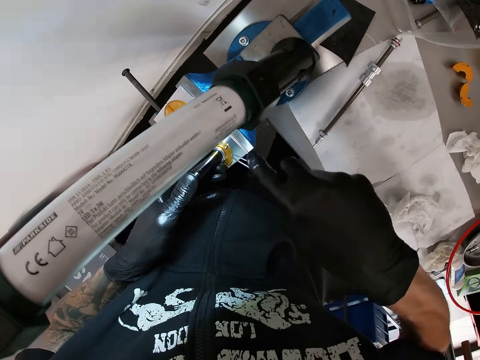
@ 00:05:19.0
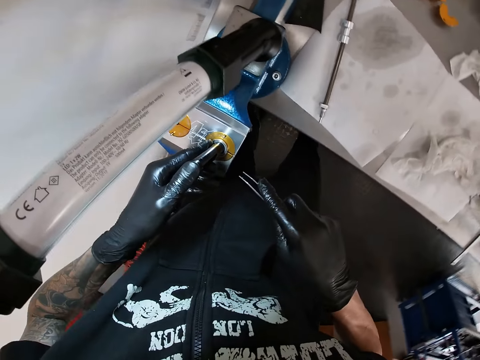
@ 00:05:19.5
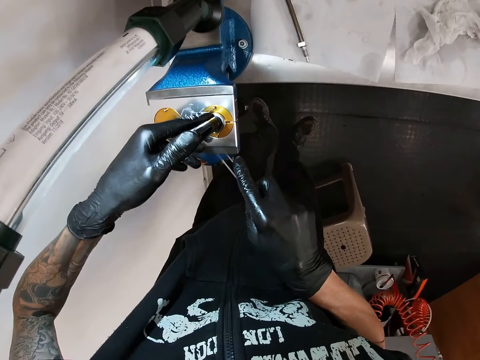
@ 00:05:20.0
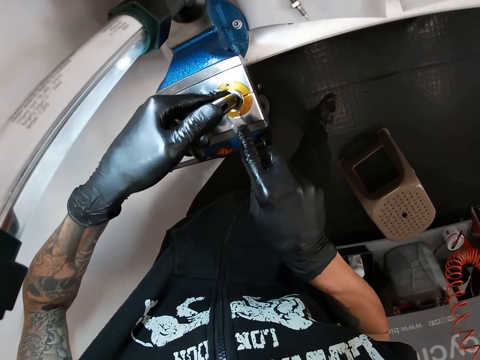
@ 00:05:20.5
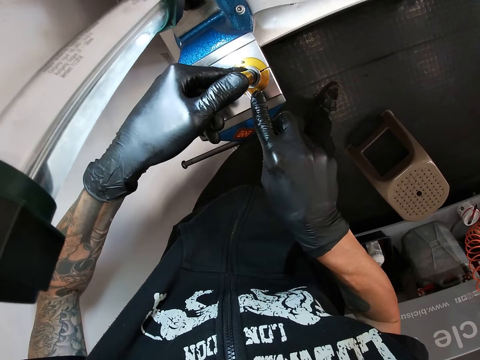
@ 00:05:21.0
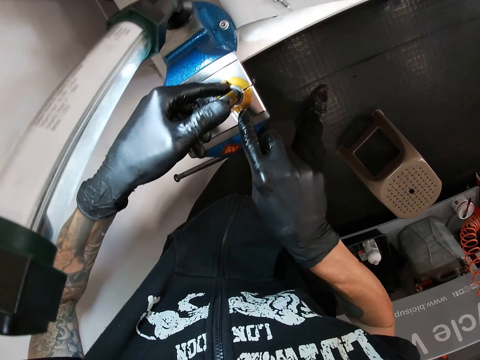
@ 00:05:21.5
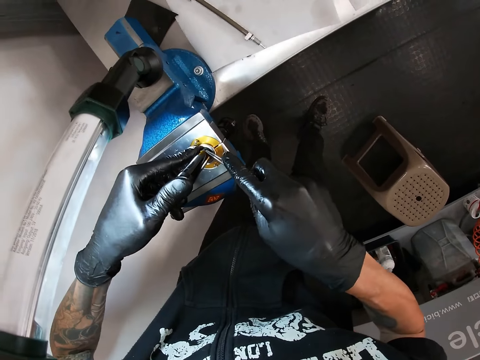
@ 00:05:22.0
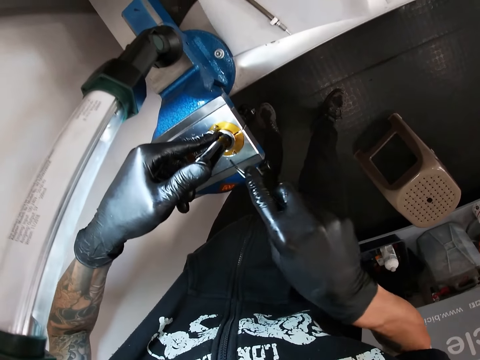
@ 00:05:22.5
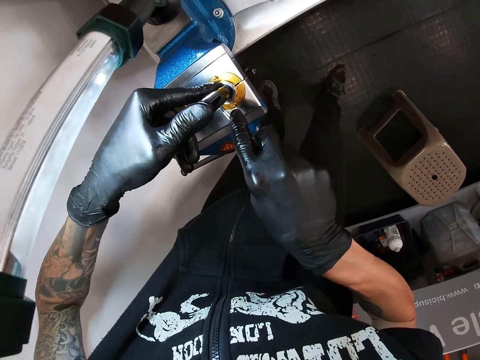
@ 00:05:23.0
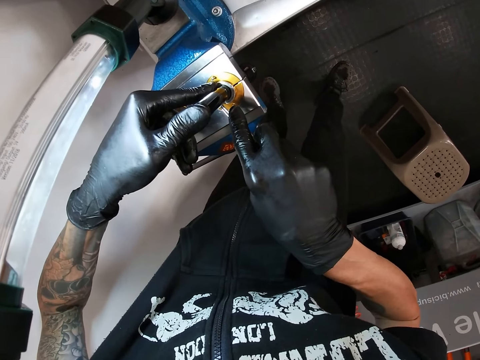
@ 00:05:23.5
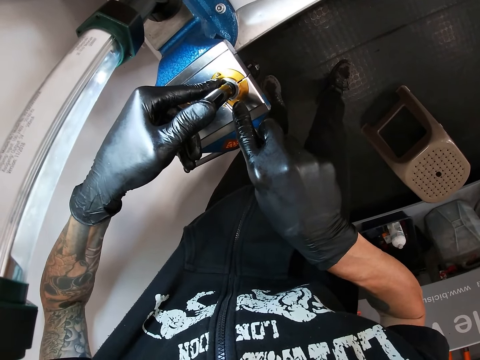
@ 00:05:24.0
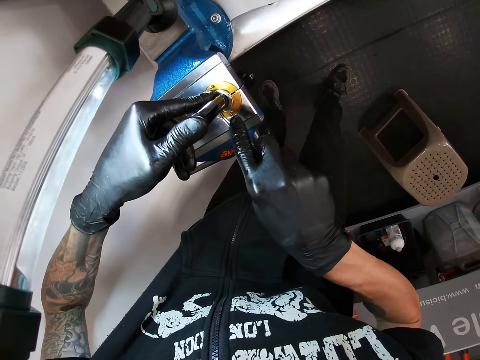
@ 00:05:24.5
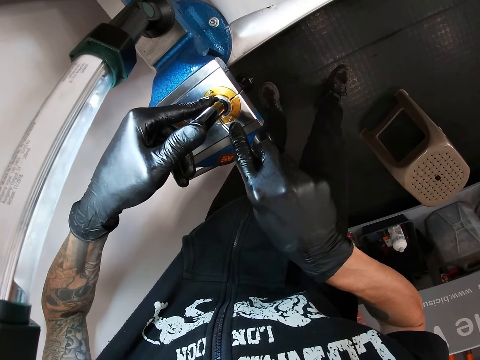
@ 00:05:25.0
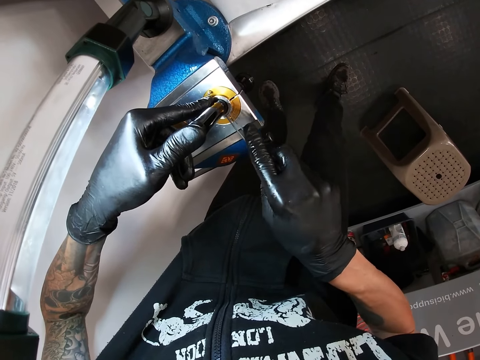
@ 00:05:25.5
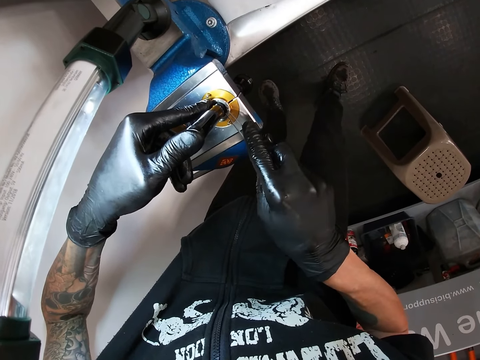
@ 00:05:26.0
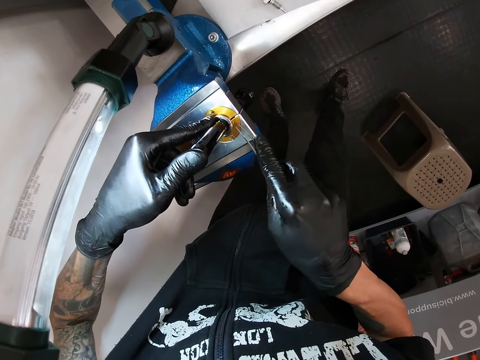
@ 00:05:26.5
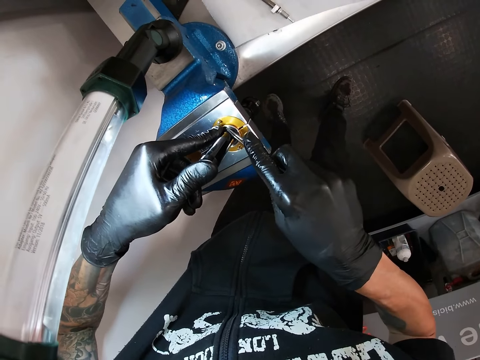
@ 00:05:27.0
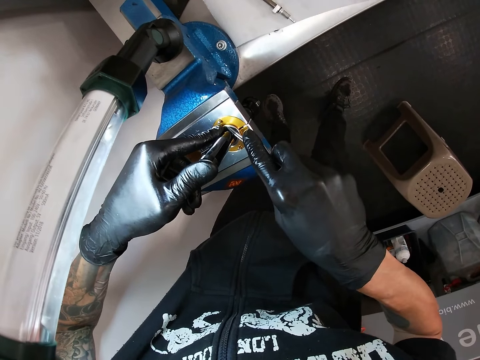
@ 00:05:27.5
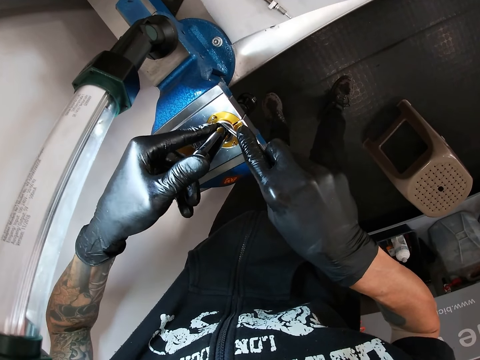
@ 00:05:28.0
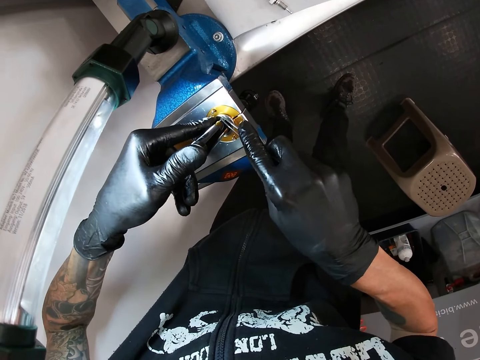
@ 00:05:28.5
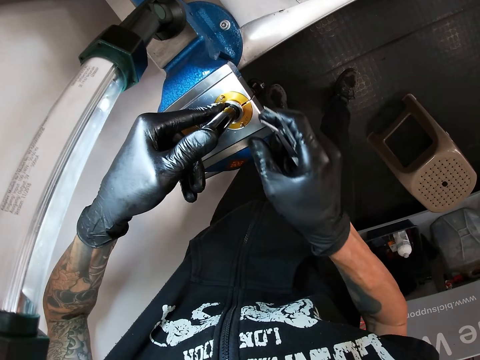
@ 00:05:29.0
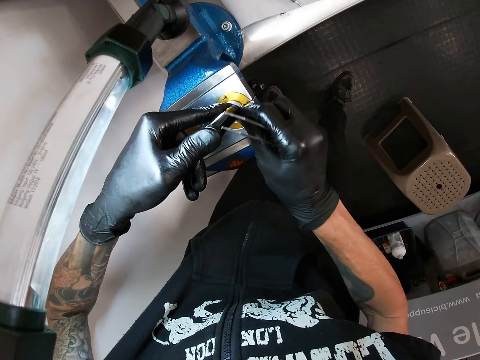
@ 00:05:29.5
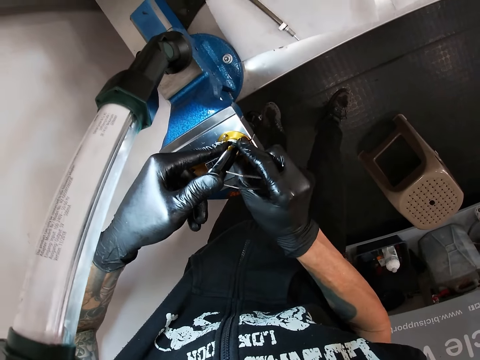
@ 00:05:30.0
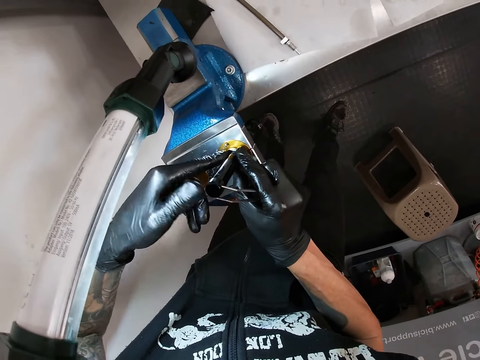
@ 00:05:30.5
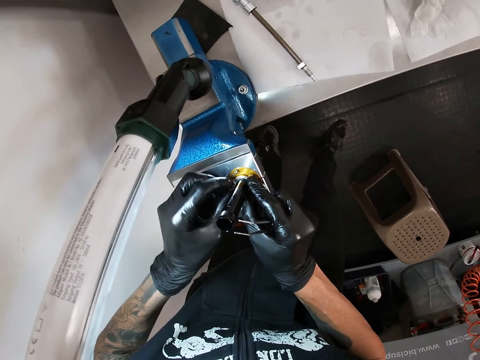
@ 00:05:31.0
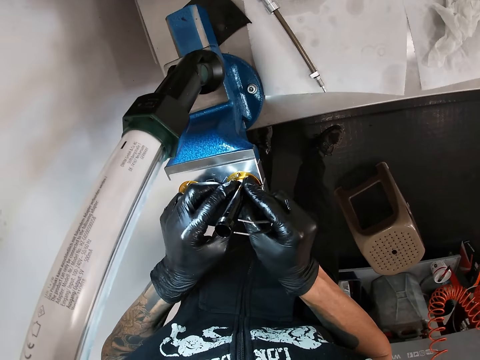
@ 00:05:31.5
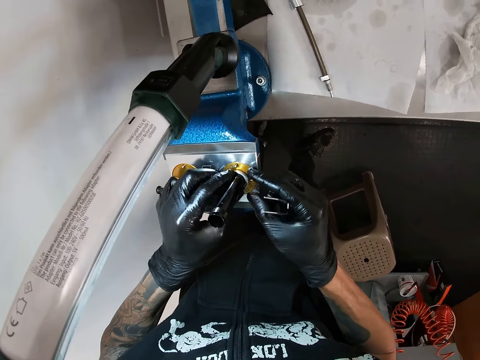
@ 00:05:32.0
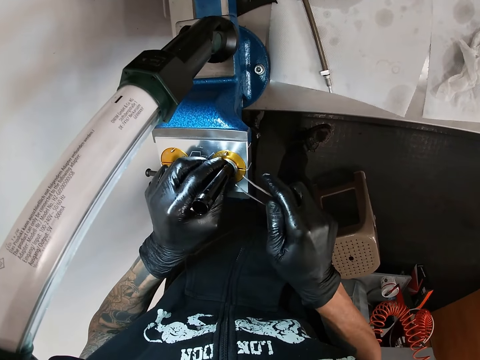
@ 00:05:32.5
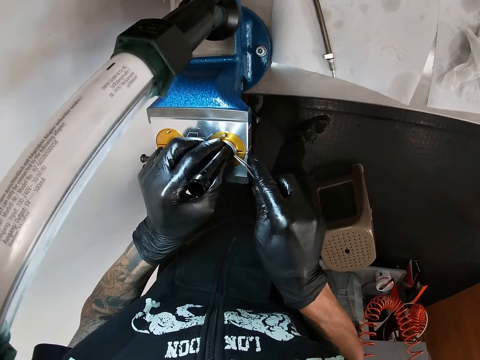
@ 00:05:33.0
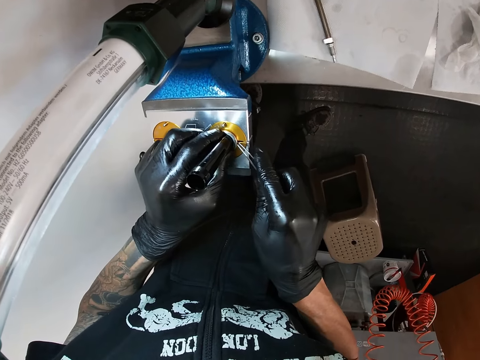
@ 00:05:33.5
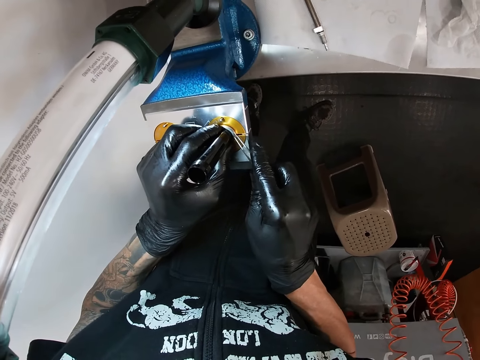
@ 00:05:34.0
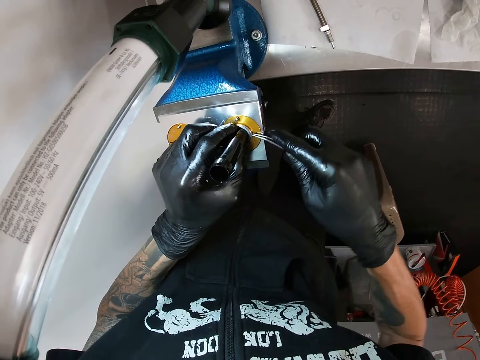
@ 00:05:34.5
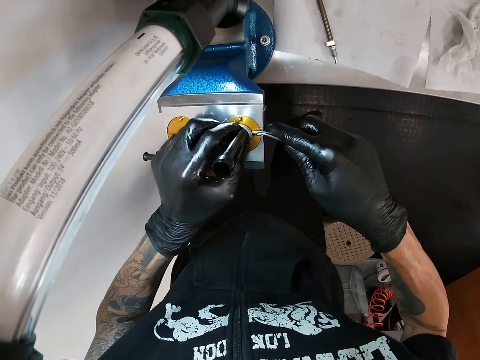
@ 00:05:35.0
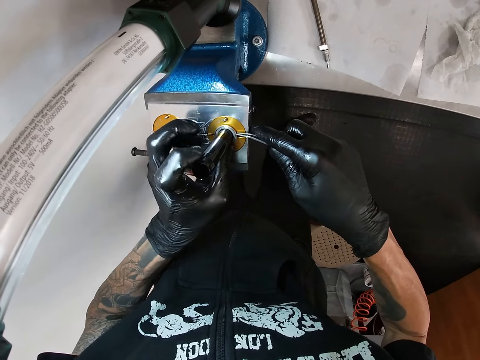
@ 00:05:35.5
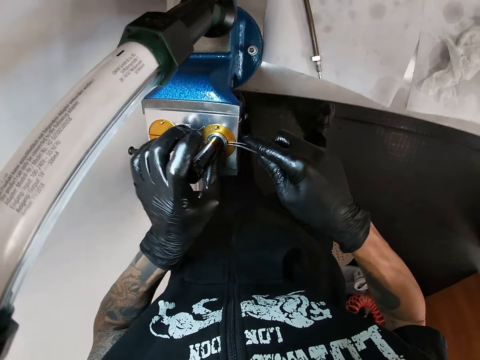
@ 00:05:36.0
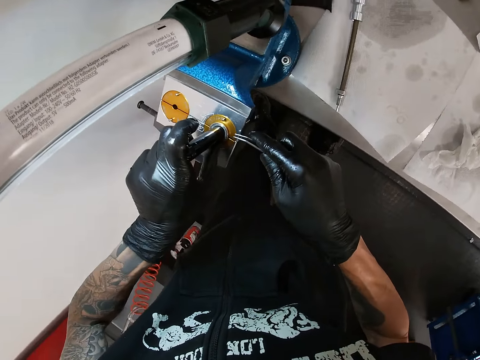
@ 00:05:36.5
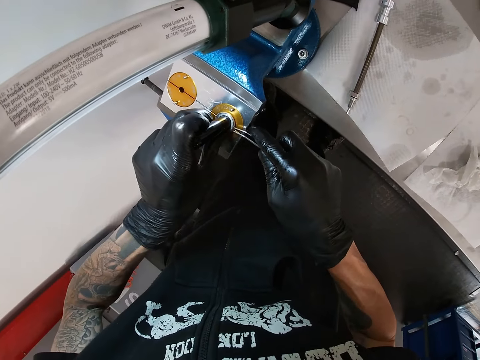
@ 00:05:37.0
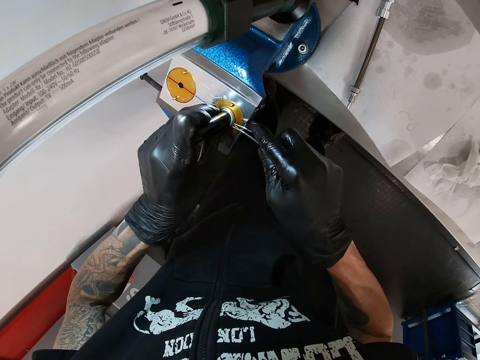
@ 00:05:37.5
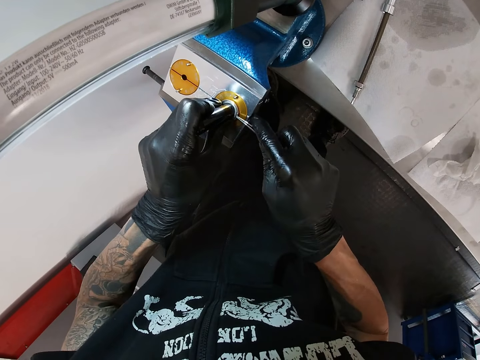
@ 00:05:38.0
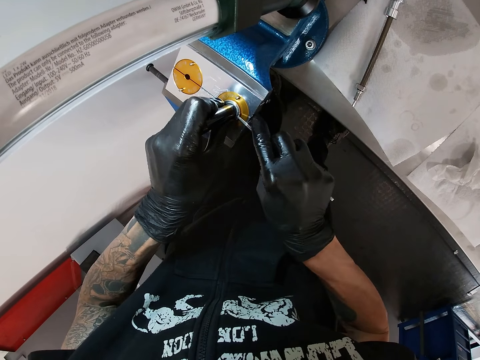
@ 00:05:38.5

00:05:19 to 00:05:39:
The camera wearer fixes the round steel tube with the pair of tweezers. He presses the round steel tube on the bench vice with his hands. He fixes the round steel tube with the pair of tweezers.

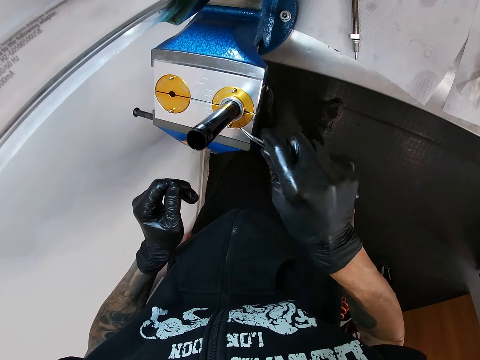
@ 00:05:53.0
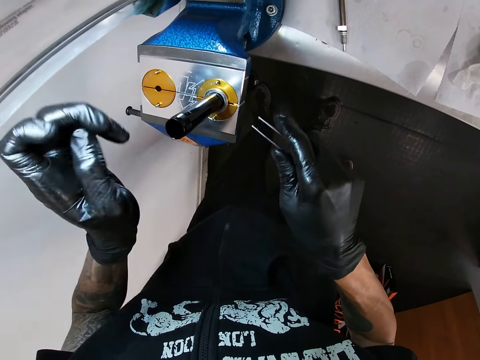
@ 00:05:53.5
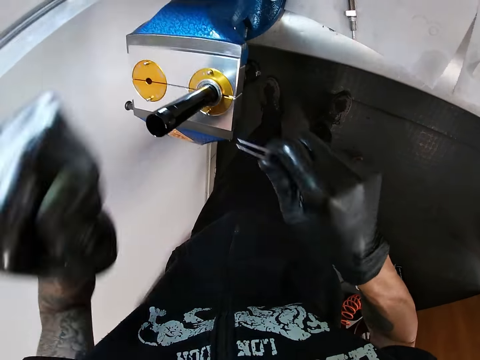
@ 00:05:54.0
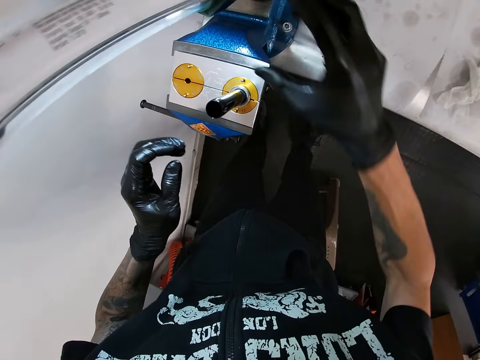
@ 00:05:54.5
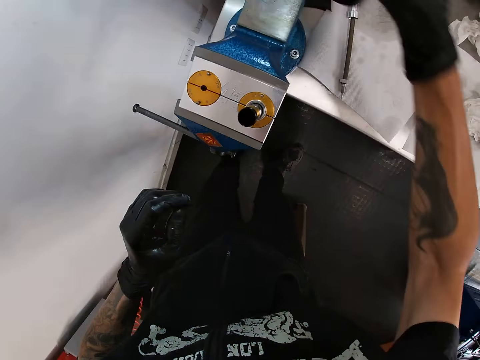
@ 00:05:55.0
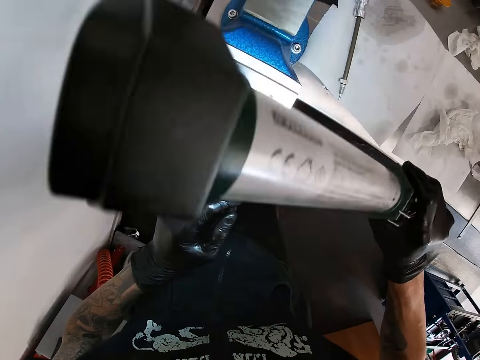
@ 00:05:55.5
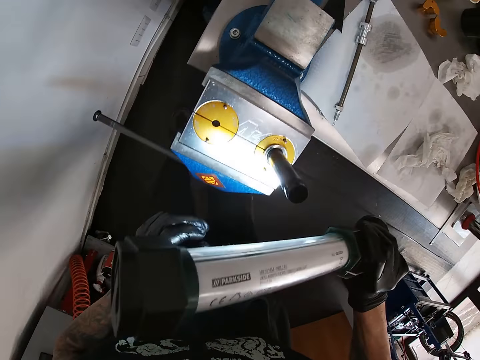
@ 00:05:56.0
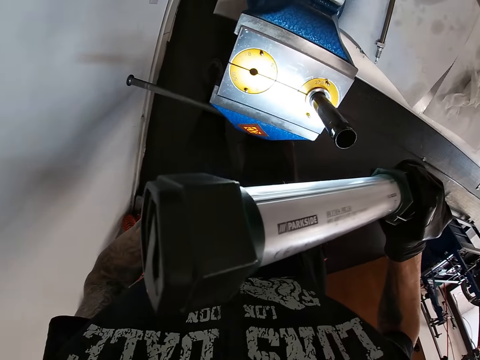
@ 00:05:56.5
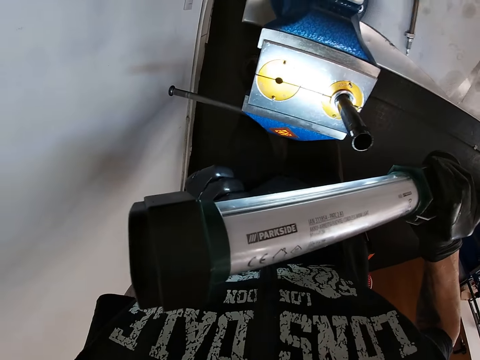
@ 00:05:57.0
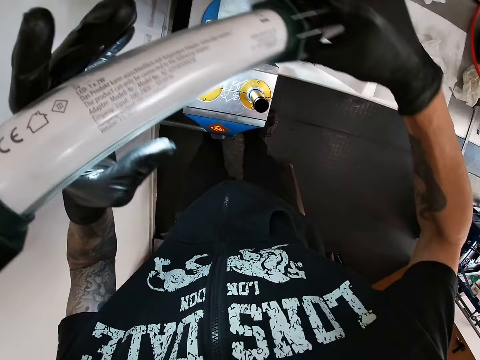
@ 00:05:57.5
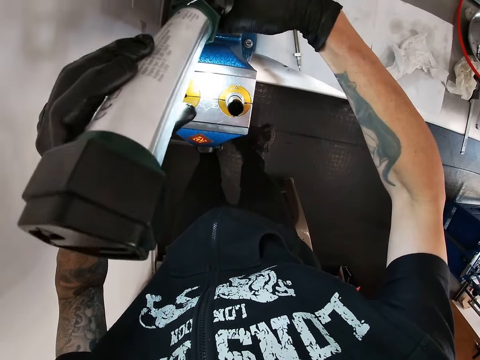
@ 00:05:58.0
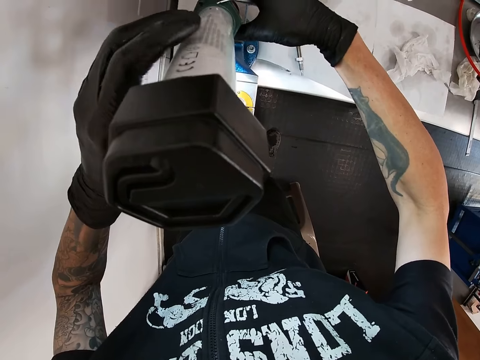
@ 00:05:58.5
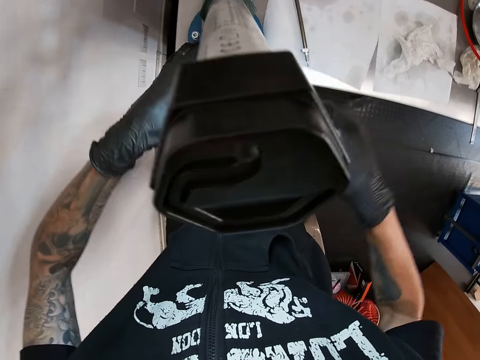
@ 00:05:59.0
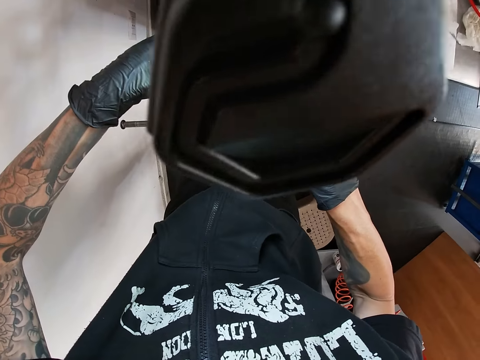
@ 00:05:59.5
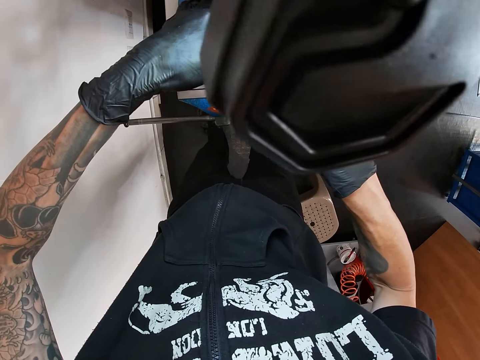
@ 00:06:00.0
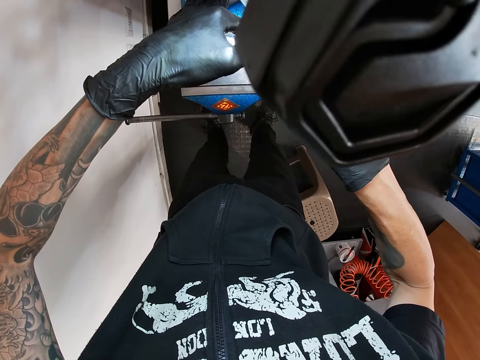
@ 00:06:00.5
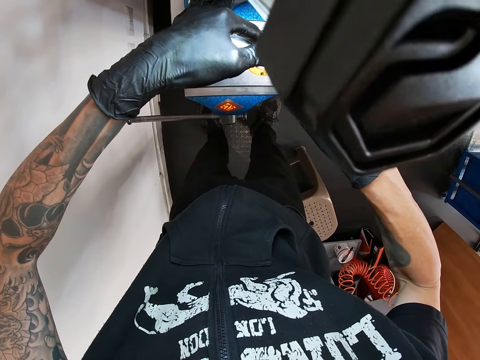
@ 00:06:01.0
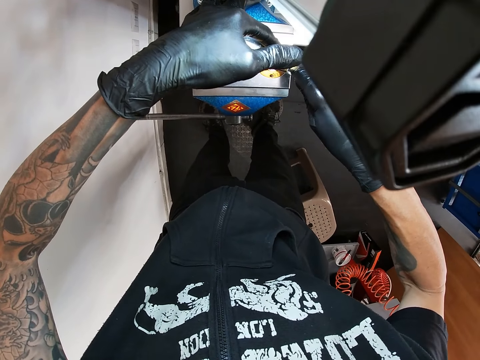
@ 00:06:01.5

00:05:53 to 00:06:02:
The camera wearer picks up the fluorescent lamp from the bench vice with his right hand. He drops the fluorescent lamp on the bench vice with his hands.
